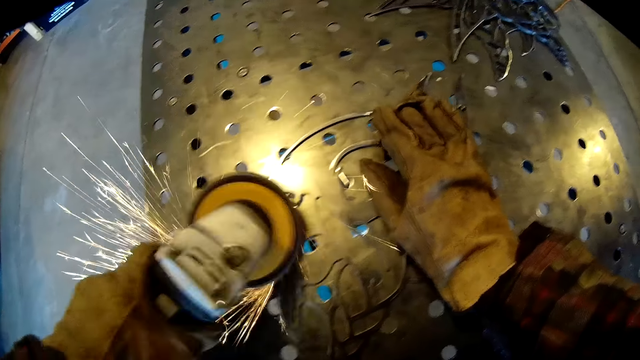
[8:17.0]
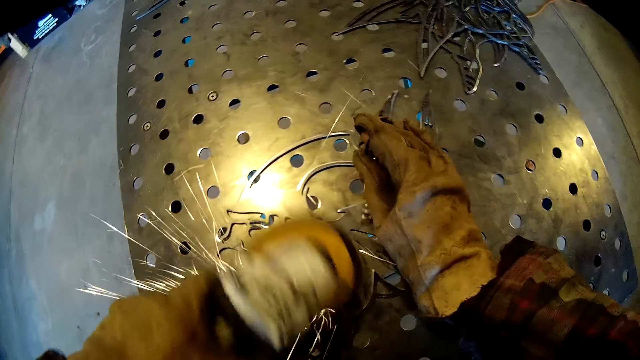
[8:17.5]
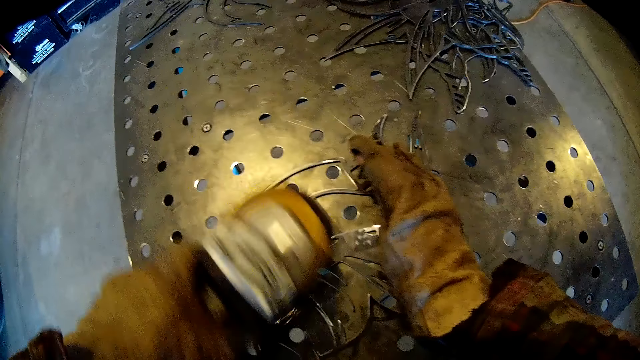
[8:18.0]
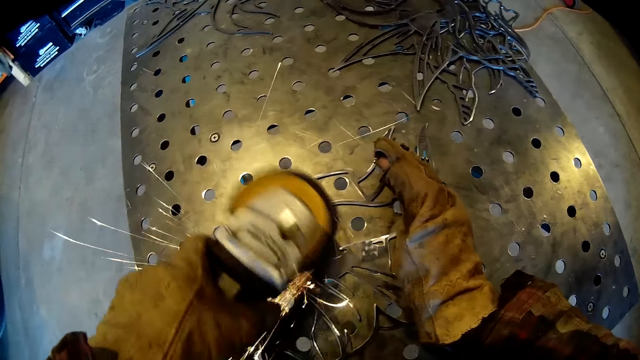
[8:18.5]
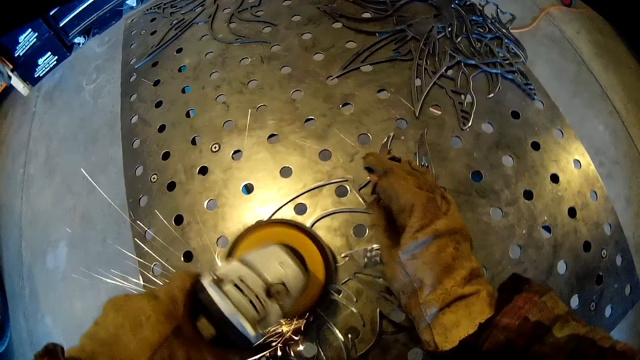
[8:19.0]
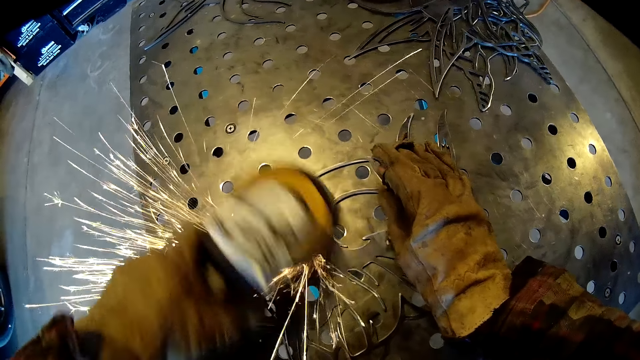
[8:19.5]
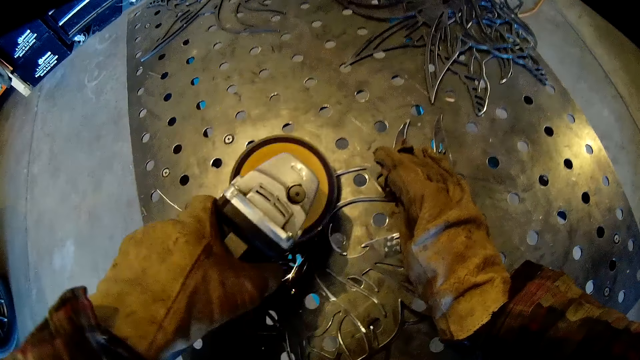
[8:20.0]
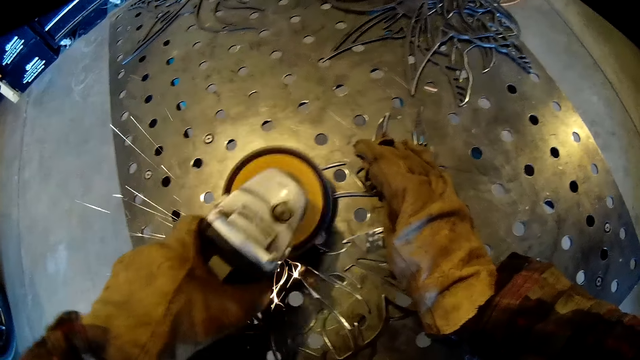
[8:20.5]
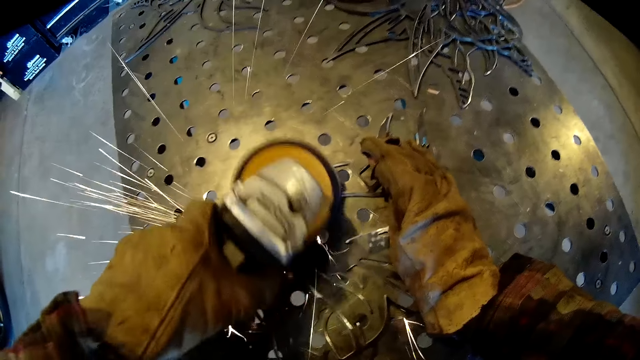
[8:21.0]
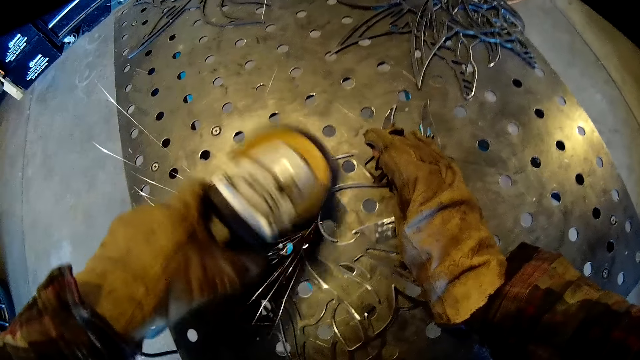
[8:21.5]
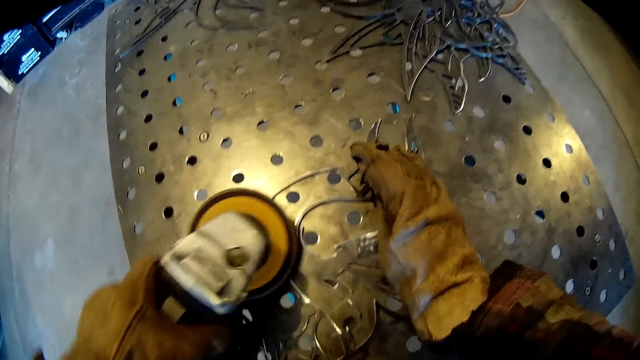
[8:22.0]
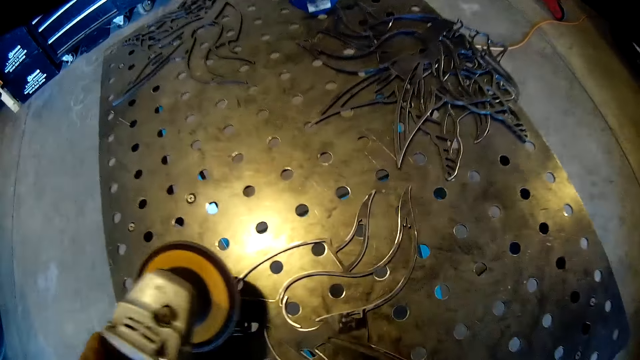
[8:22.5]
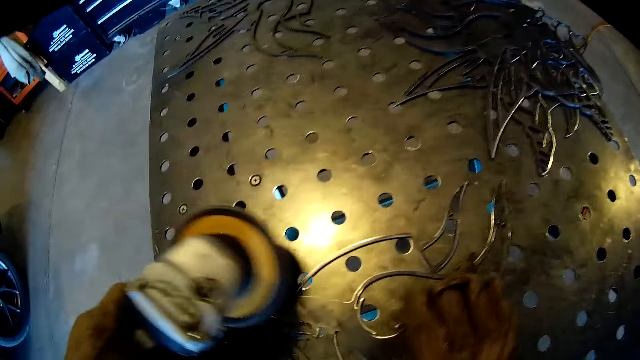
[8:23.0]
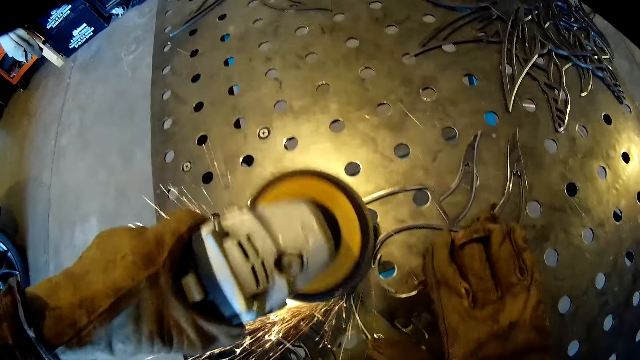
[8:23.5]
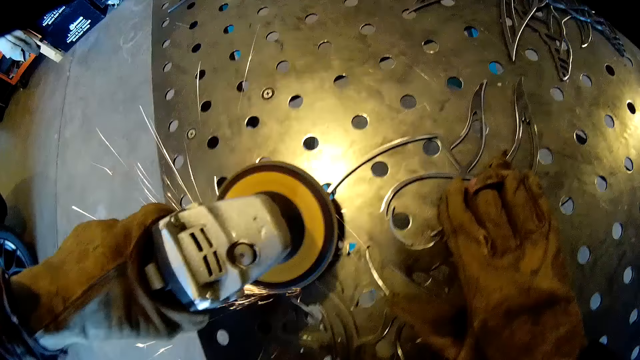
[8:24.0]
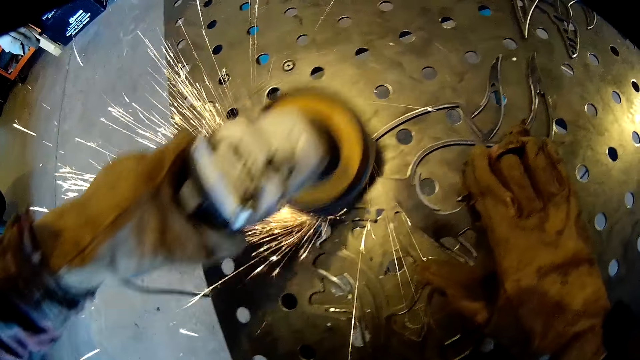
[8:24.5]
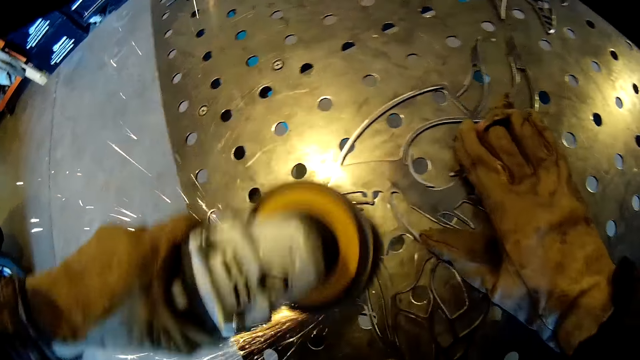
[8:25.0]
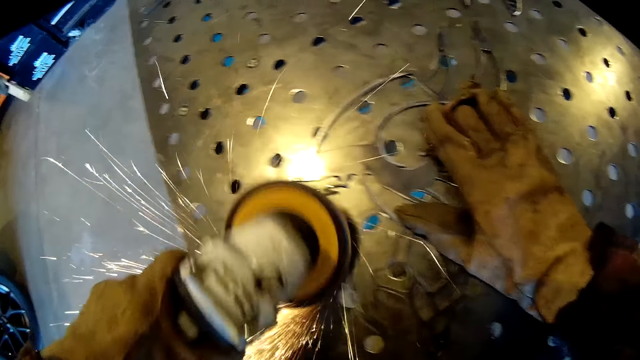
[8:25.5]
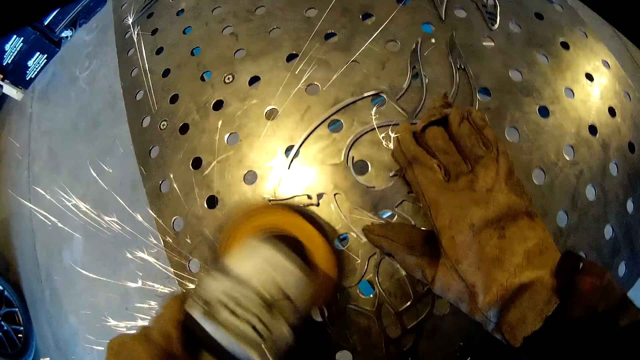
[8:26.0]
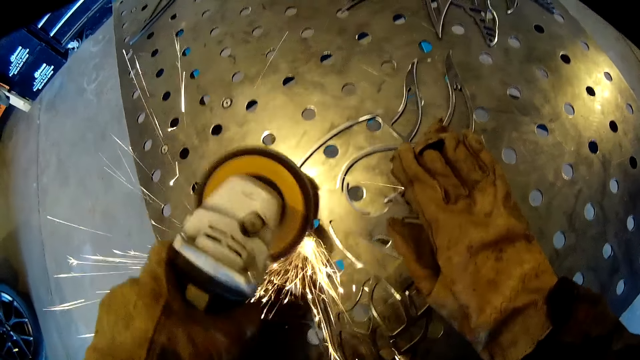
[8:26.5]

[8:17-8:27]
The camera wearer removes his right hand from the carved steel. He places his right hand on the carved steel. He sands the carved steel on the iron table with the sanding machine in his left hand.

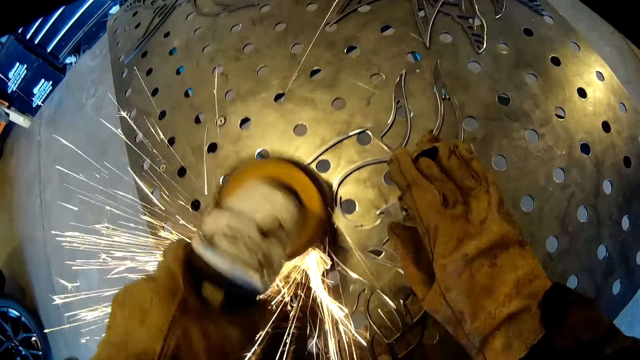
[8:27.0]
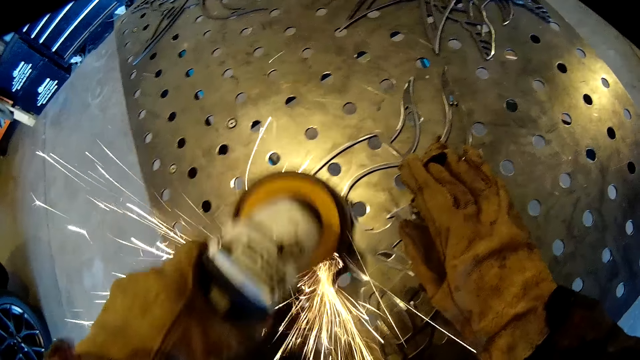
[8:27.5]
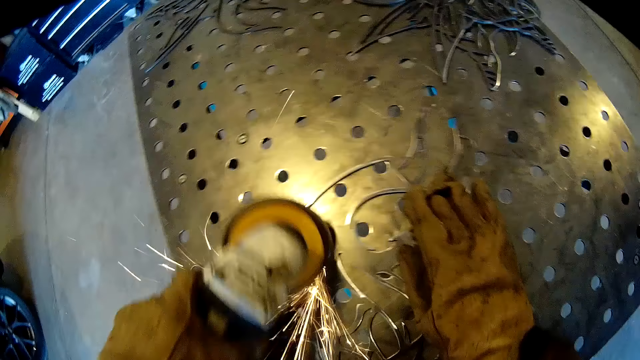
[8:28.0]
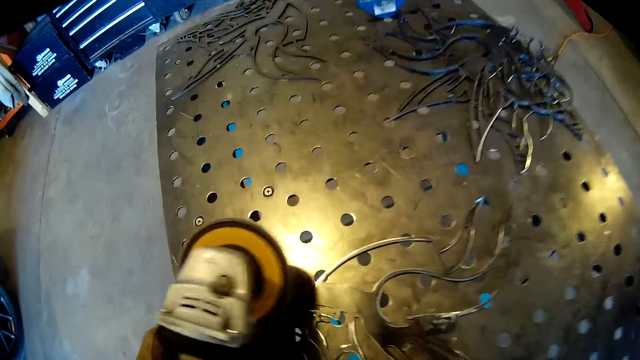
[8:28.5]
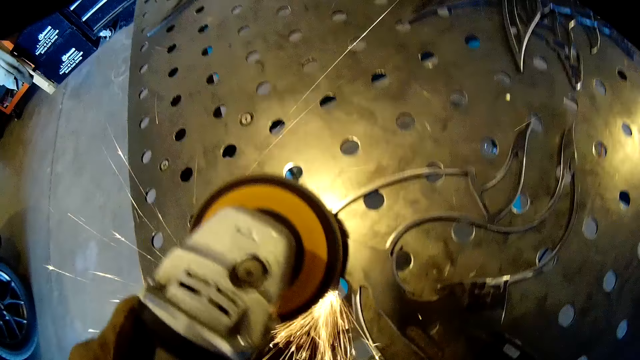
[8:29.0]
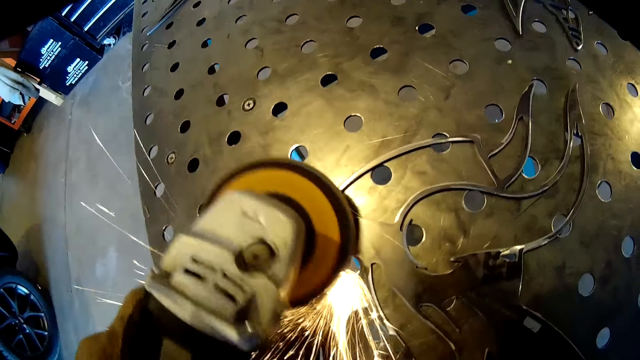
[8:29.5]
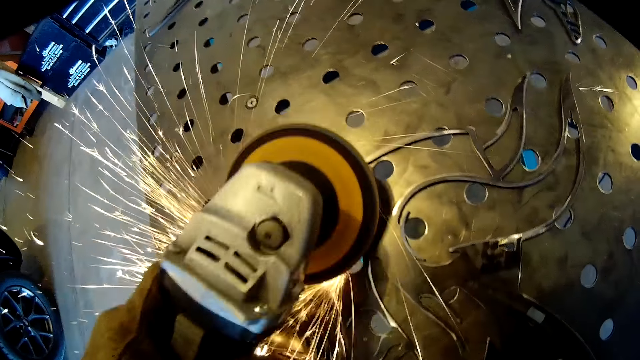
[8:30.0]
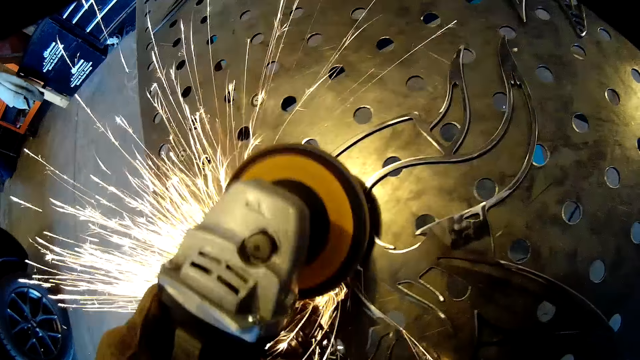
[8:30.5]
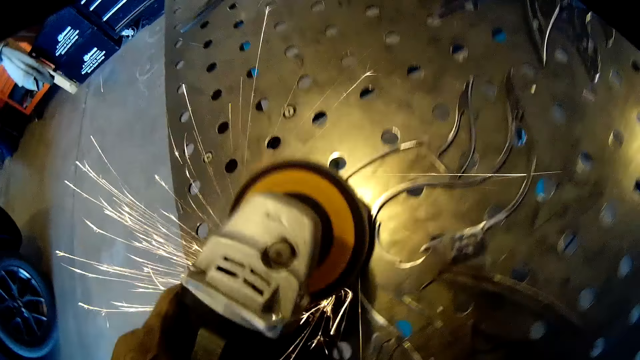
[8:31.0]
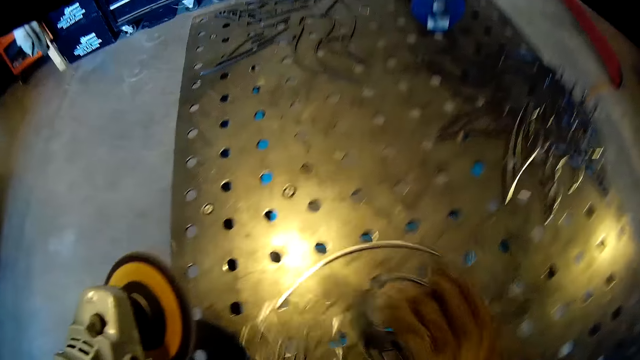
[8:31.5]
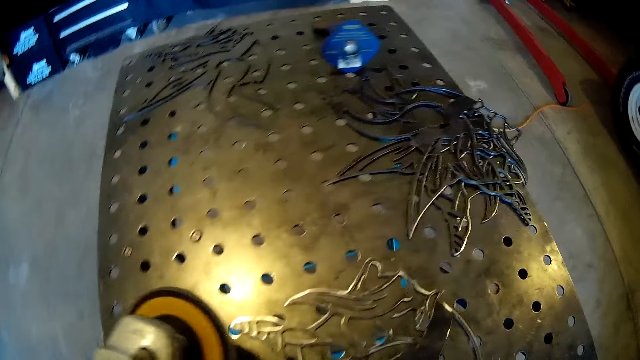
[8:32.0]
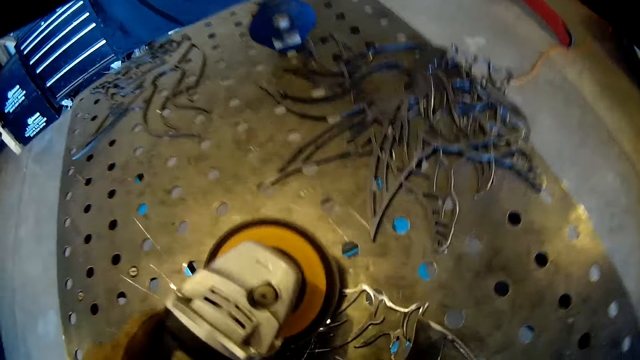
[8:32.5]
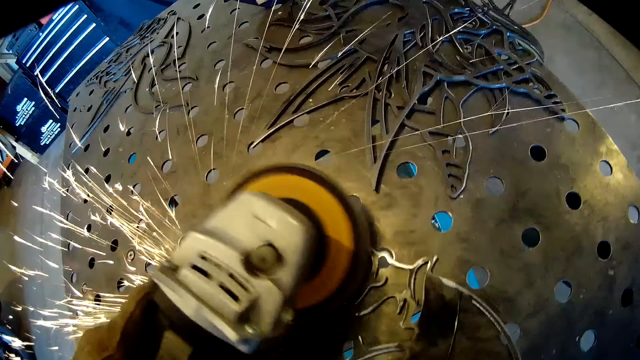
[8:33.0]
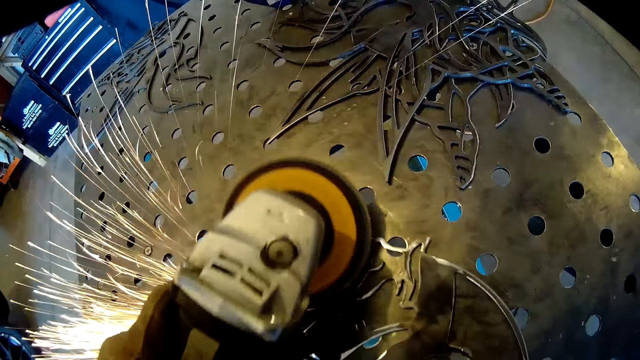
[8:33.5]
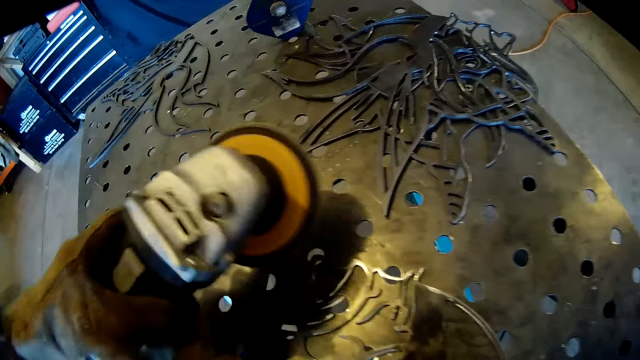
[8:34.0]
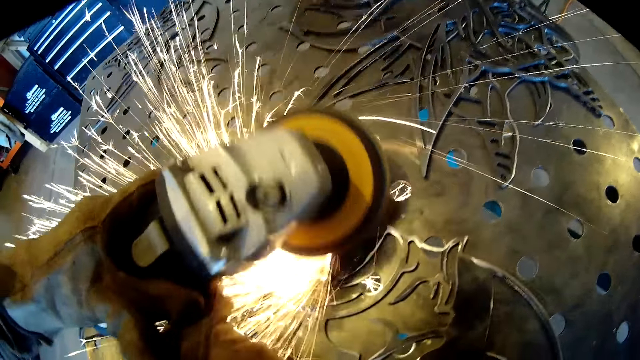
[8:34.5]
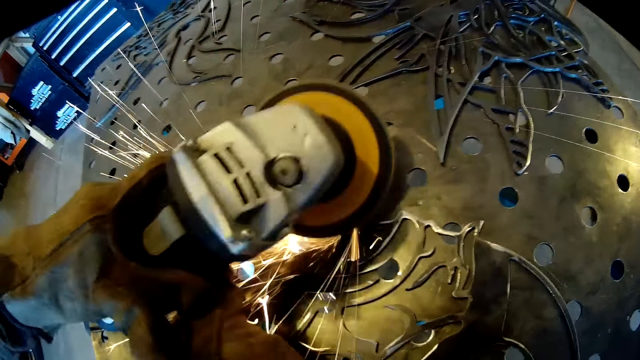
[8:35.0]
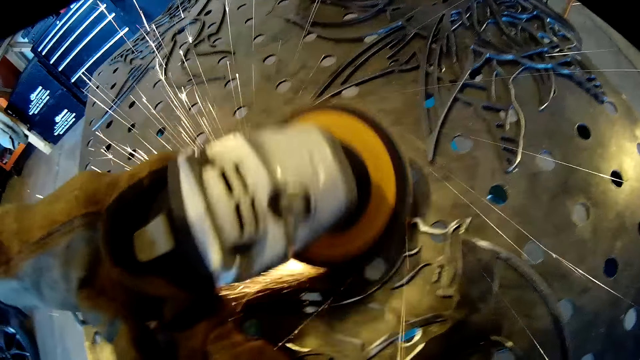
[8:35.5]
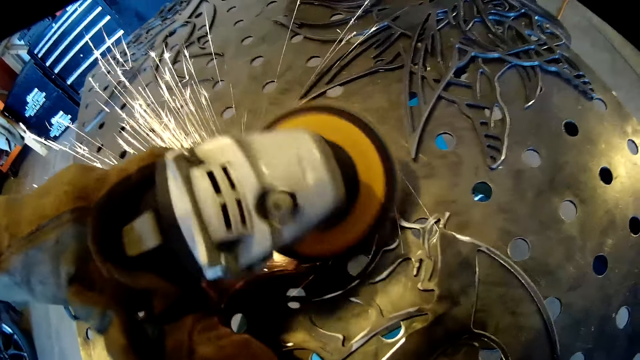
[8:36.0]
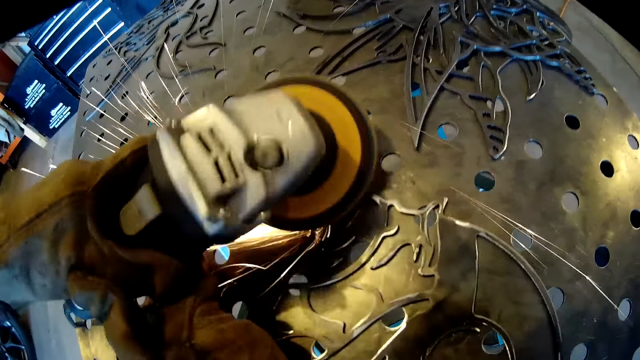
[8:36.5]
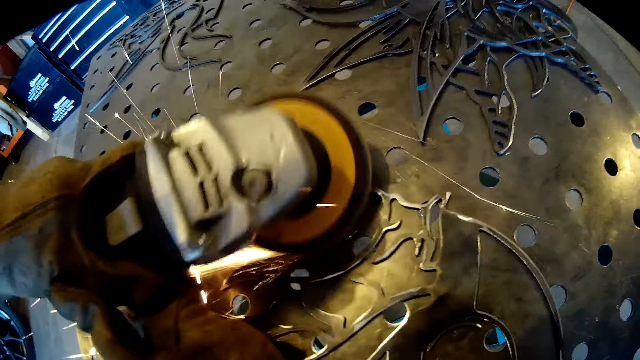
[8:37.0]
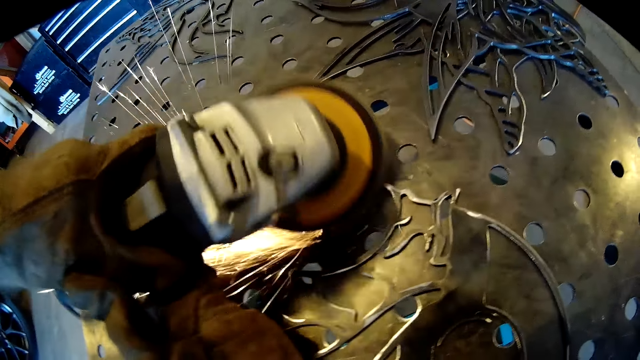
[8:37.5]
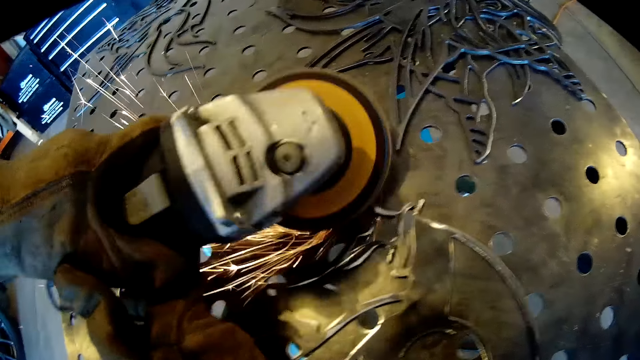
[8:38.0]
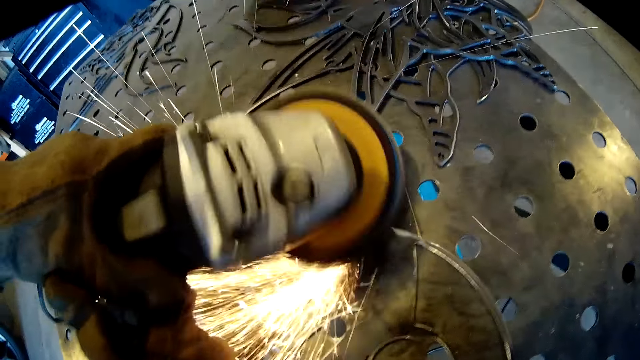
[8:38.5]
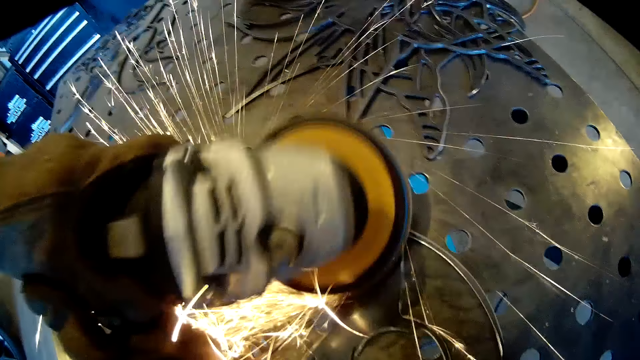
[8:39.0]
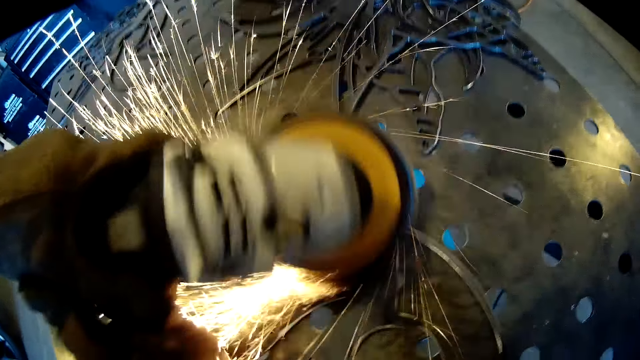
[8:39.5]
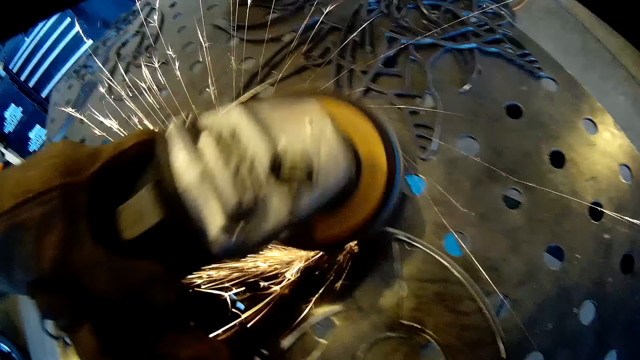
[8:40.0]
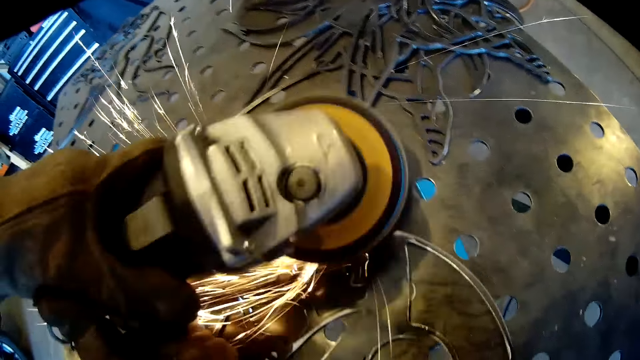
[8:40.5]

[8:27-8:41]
The camera wearer removes his right hand from the carved steel. He sands the carved steel on the iron table with the sanding machine in his left hand. He adjusts the carved steel on the iron table with his right hand. He sands the carved steel on the iron table with the sanding machine in his left hand again.
